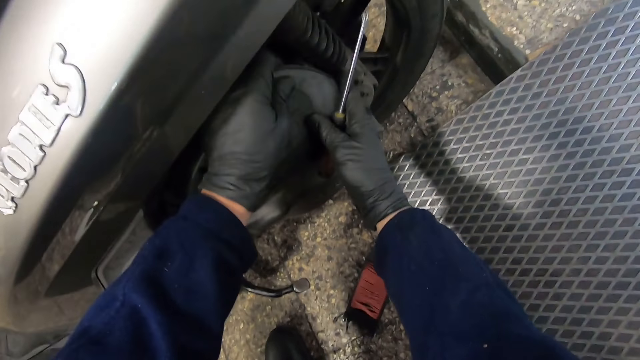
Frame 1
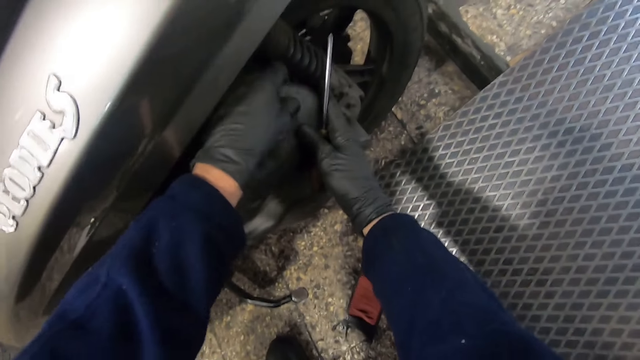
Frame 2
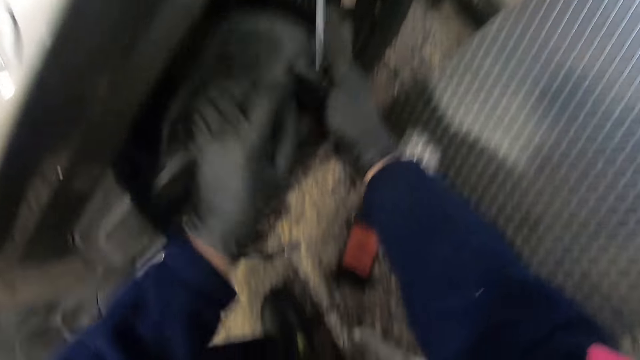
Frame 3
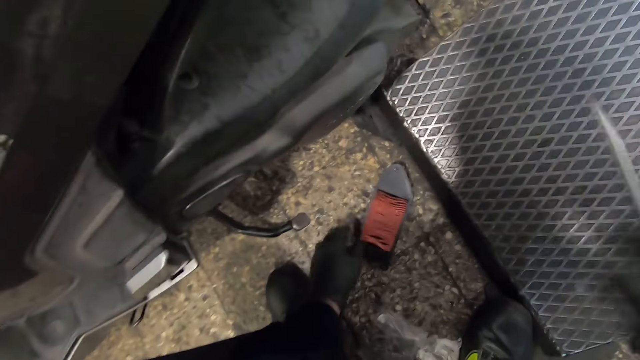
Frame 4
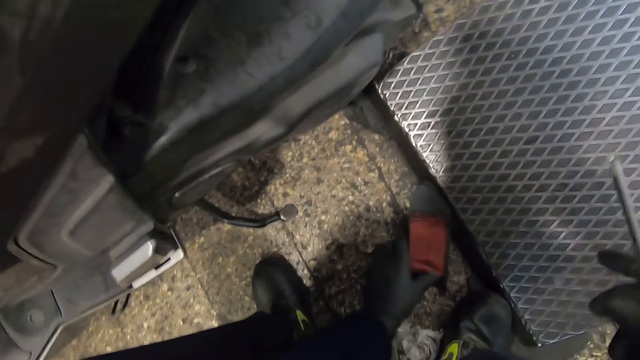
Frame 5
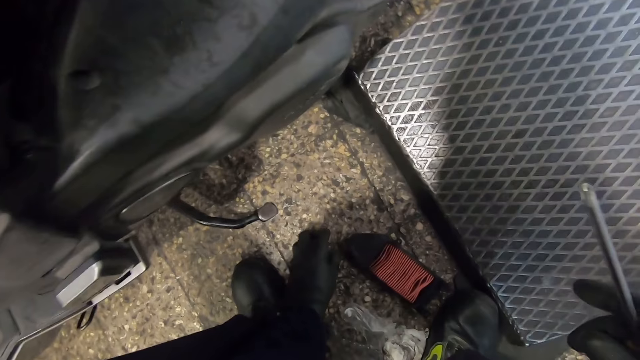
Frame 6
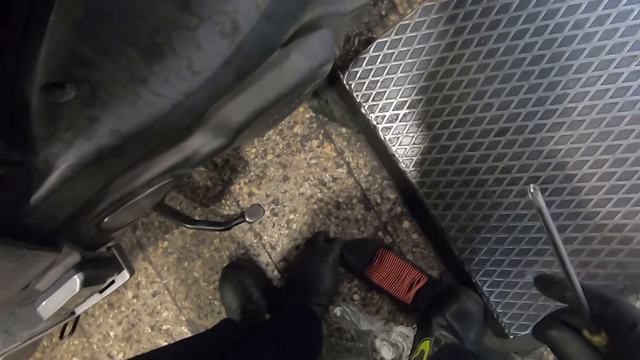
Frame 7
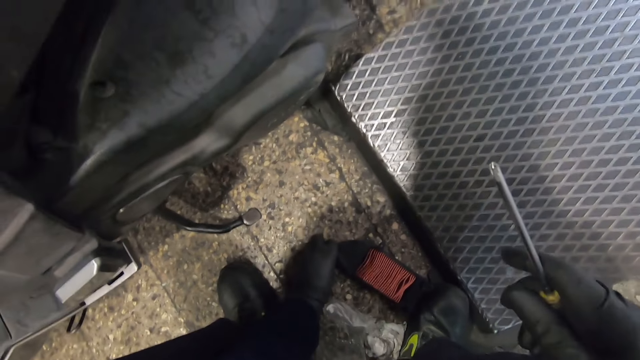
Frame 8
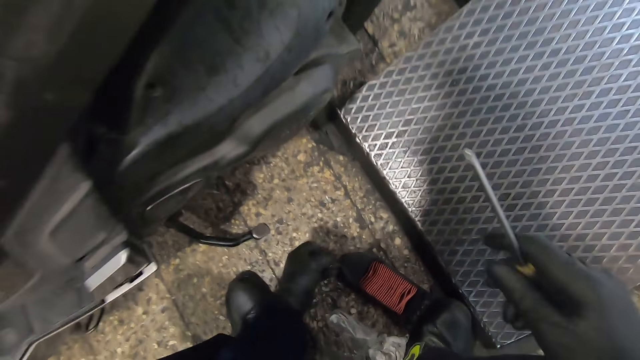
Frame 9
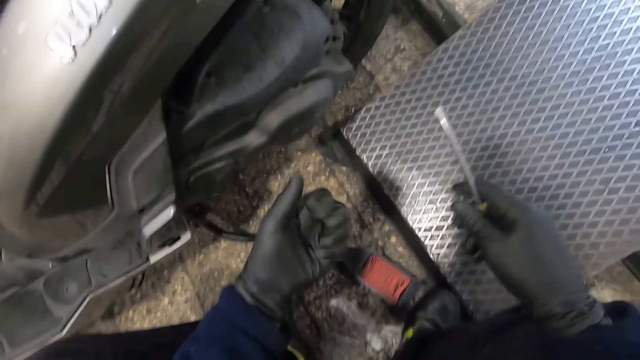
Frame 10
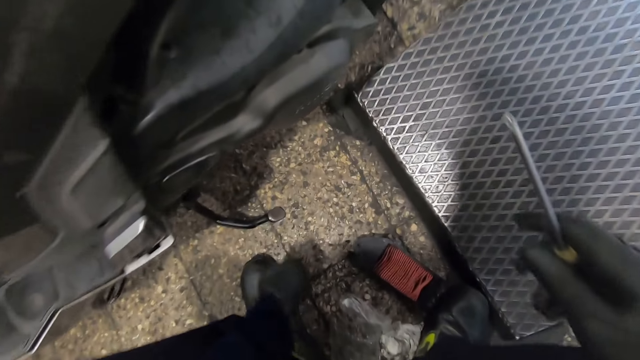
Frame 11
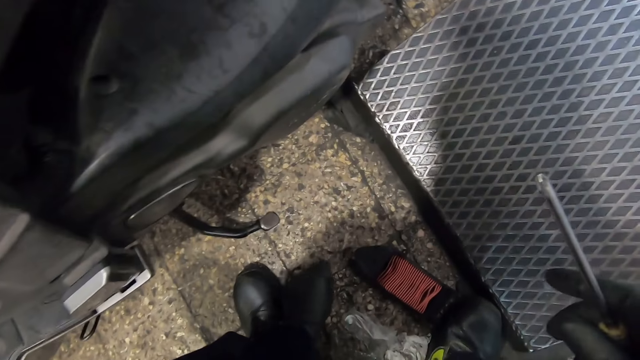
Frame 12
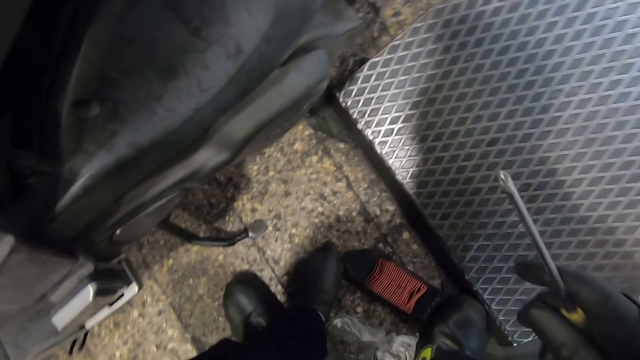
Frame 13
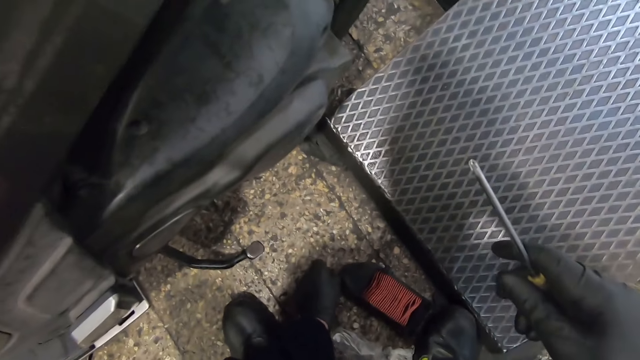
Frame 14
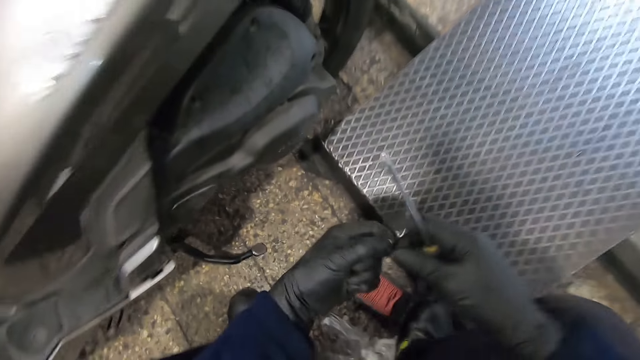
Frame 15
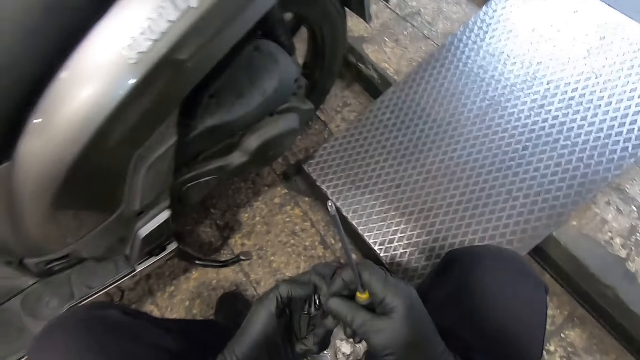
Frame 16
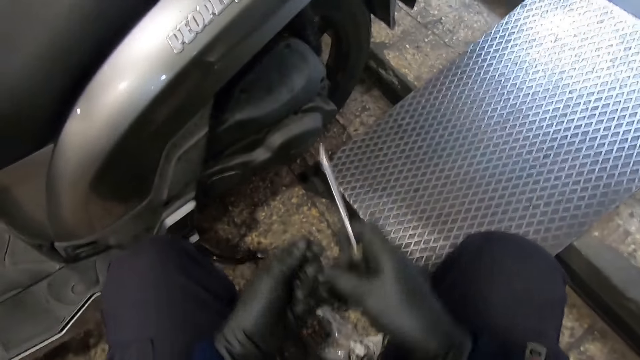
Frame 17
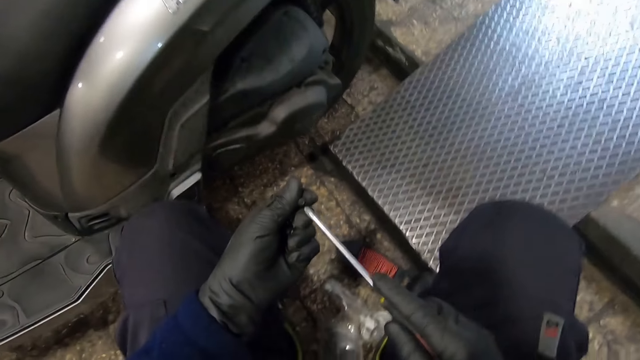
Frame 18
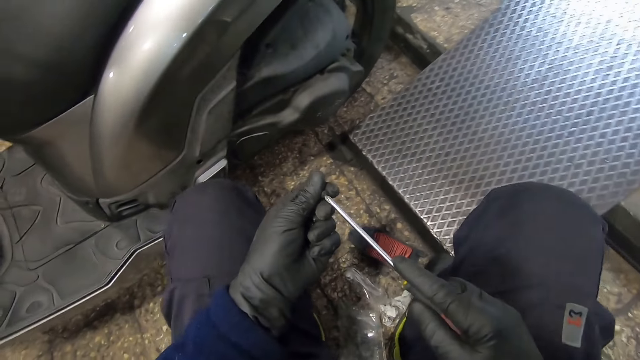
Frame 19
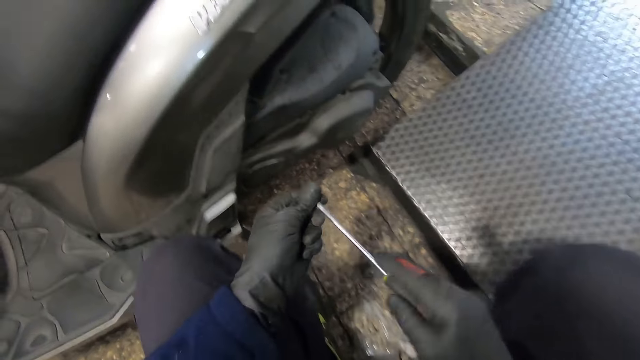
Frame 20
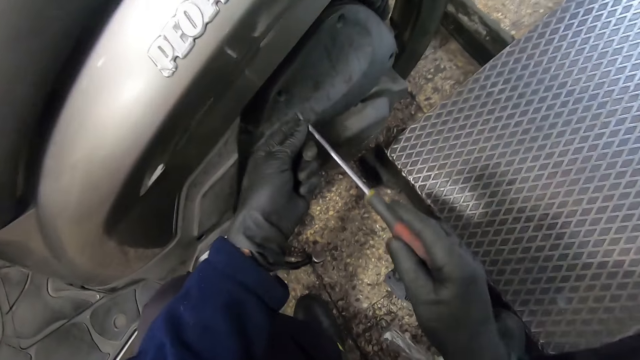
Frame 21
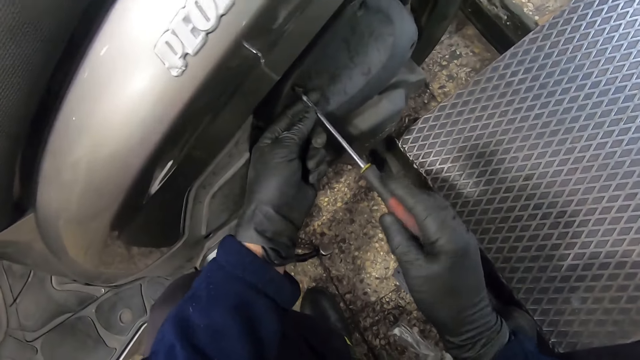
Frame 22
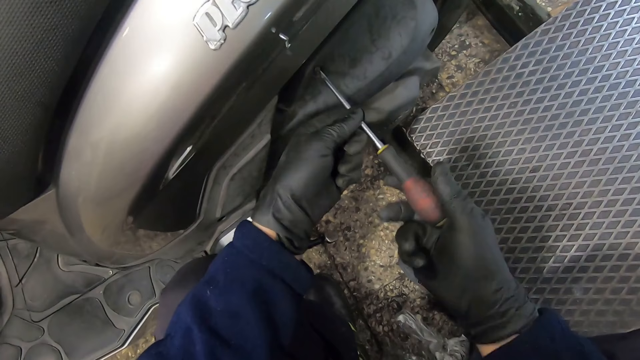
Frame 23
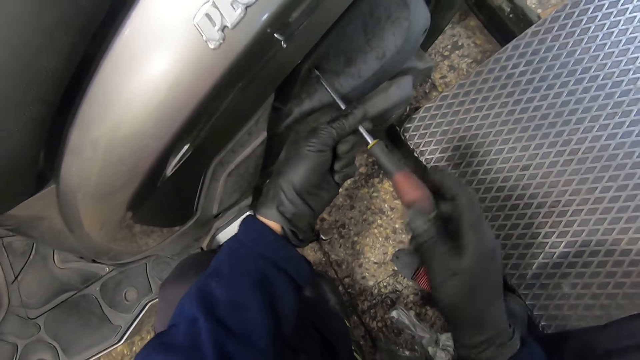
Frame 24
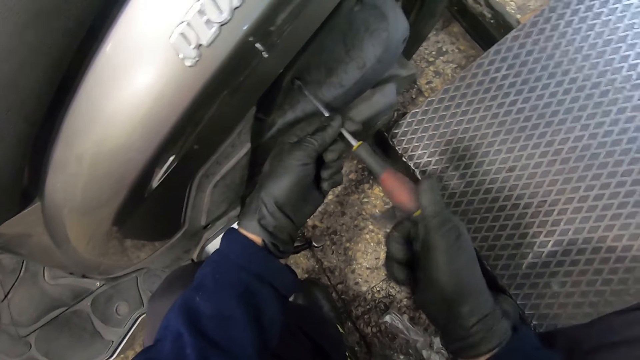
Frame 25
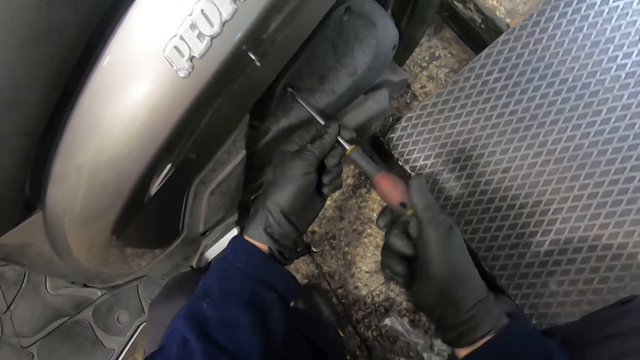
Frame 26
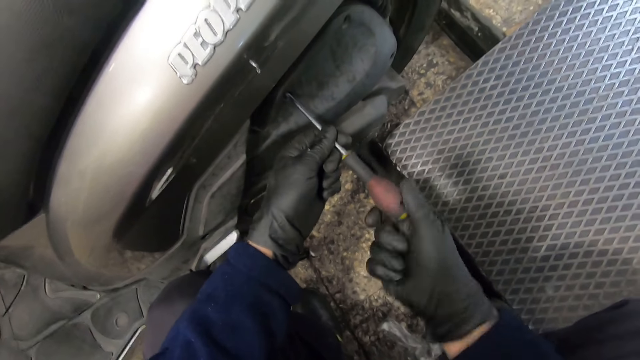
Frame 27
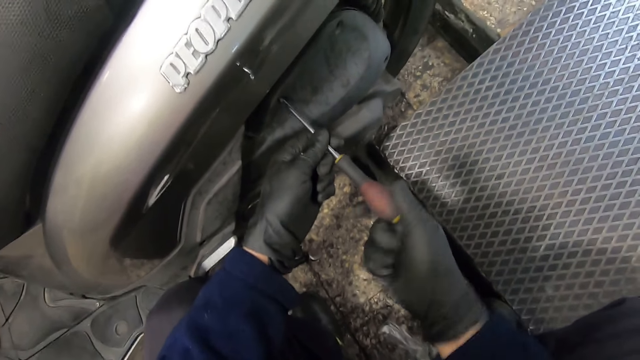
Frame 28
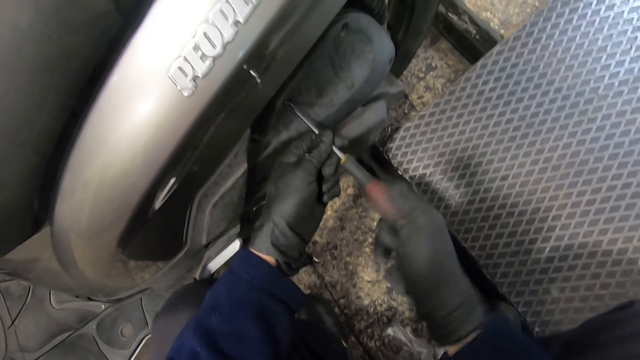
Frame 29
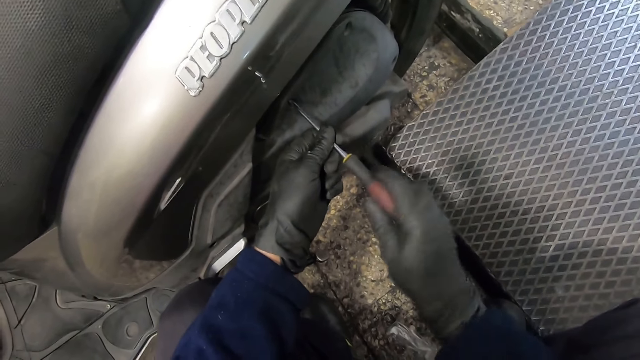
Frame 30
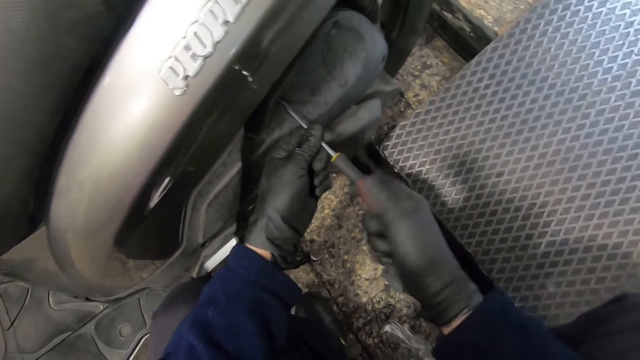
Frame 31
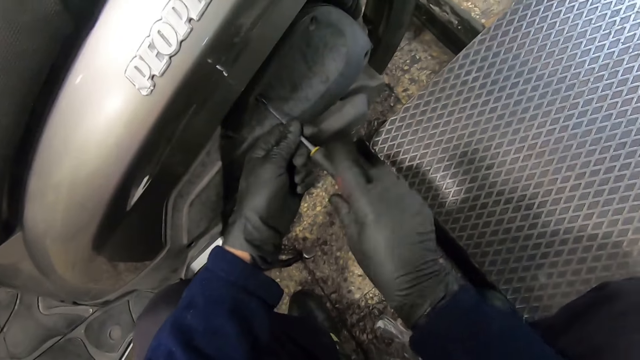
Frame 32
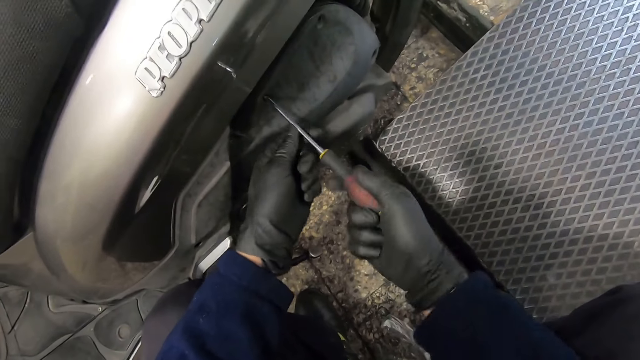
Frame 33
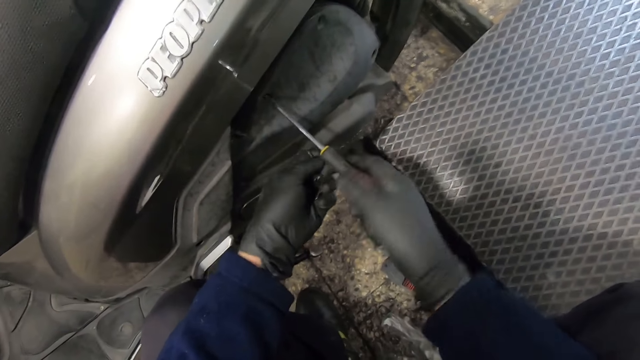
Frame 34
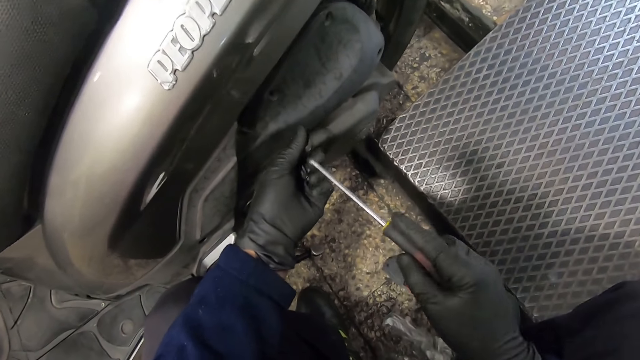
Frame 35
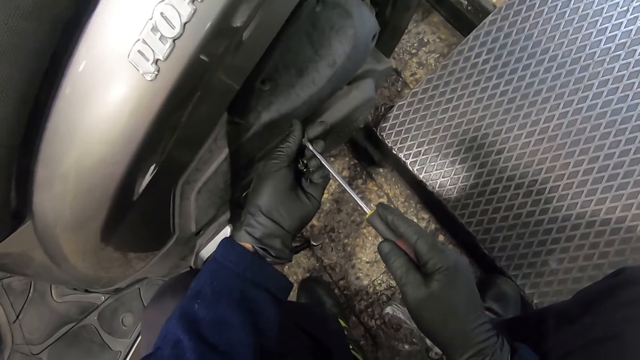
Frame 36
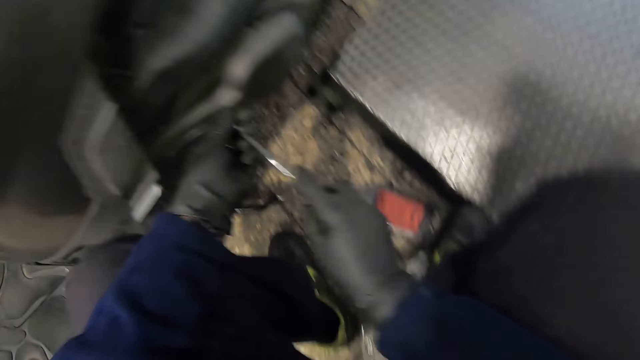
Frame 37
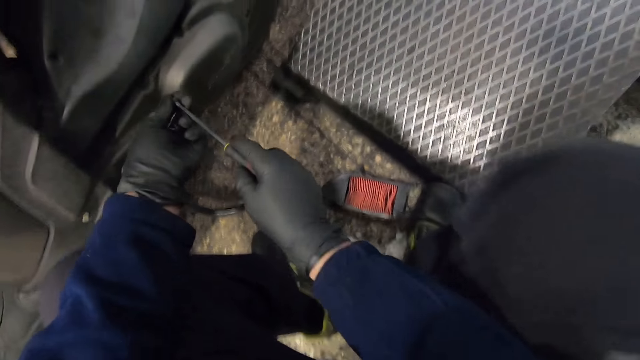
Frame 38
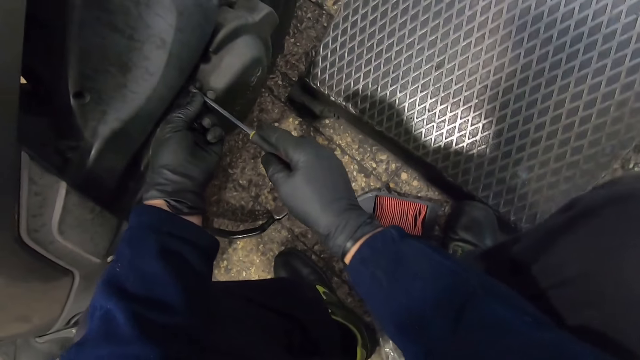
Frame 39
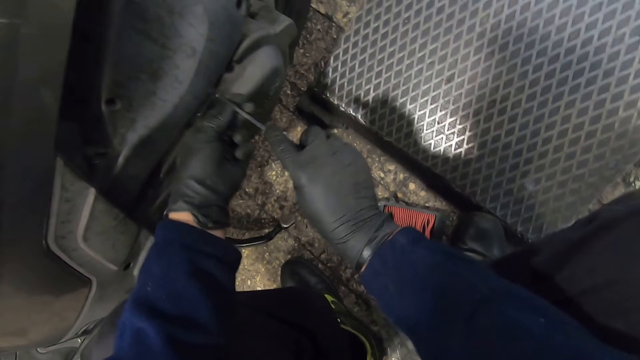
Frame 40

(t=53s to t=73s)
The camera wearer pushes a bike filter on the ground with his gloved left hand. He picks screws from the ground with his gloved left hand. He picks screws again. He adjusts a screw in his left hand with his gloved right hand. He puts the screw in his gloved left hand on the screwdriver in his gloved right hand. He screws in the screw into the case on the motorbike with the screwdriver in both gloved hands. He puts the screw in his gloved left hand on the screwdriver in his gloved right hand. He screws in the screw into the case on the motorbike with the screwdriver in both gloved hands.
